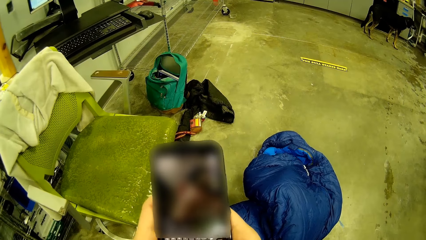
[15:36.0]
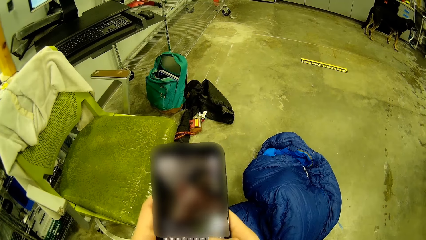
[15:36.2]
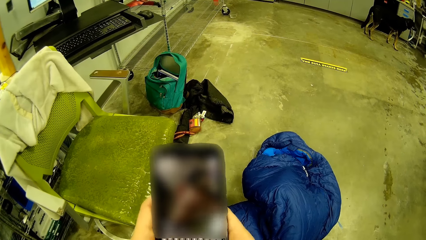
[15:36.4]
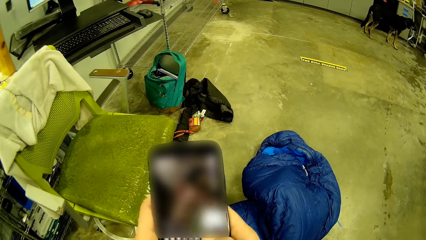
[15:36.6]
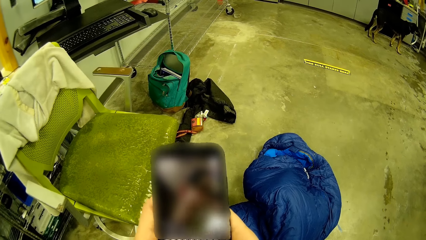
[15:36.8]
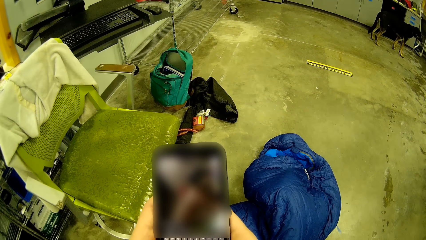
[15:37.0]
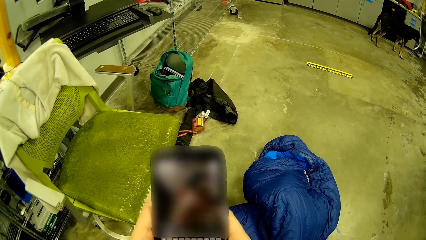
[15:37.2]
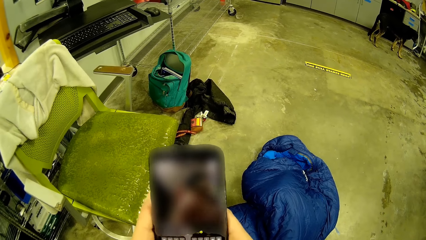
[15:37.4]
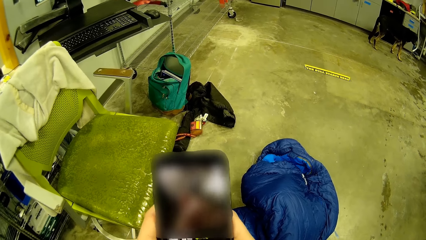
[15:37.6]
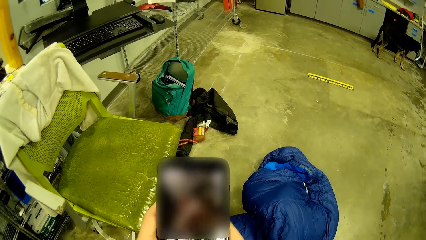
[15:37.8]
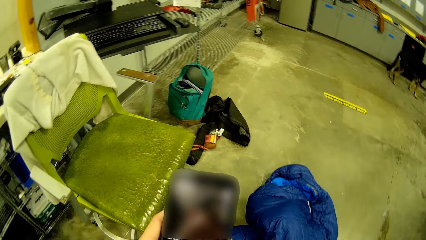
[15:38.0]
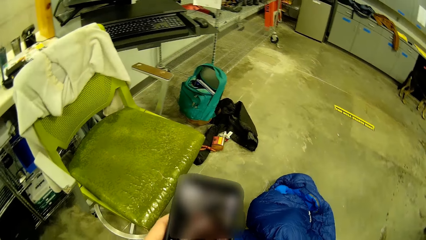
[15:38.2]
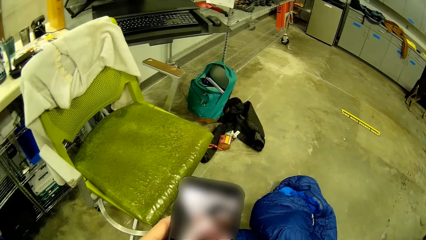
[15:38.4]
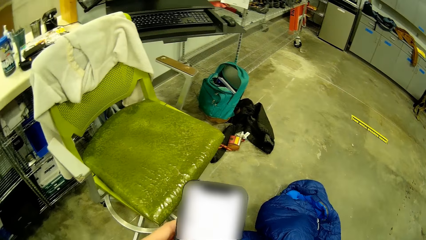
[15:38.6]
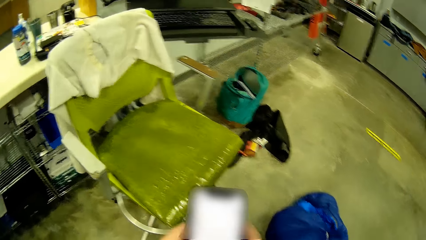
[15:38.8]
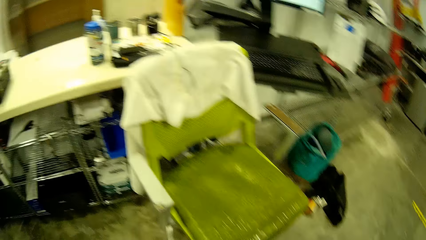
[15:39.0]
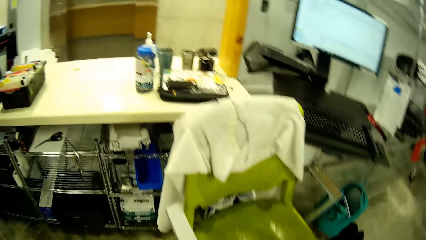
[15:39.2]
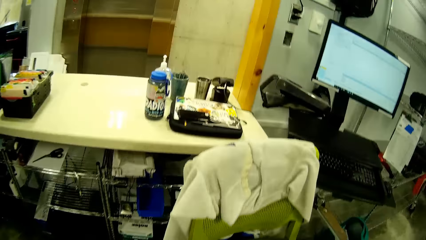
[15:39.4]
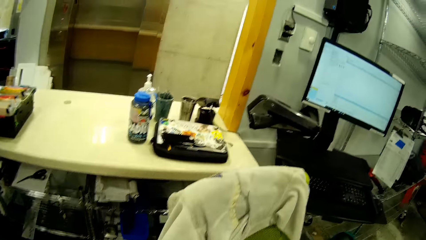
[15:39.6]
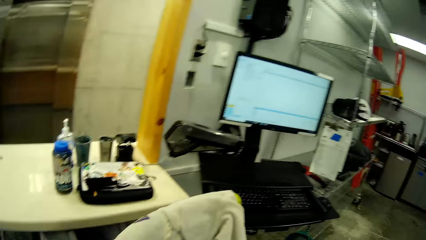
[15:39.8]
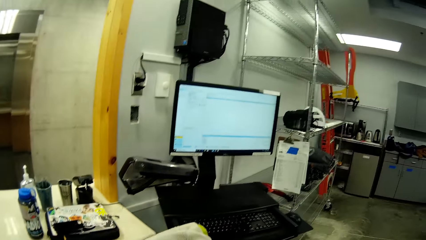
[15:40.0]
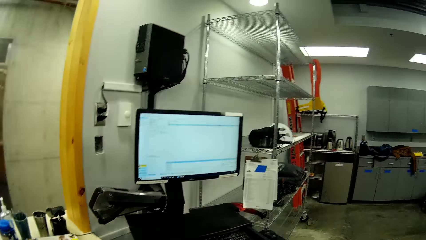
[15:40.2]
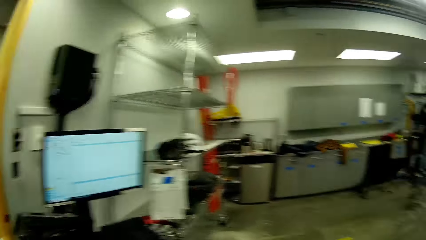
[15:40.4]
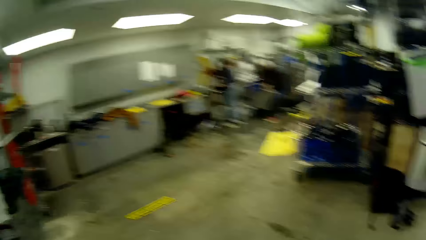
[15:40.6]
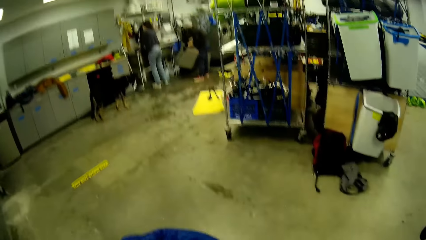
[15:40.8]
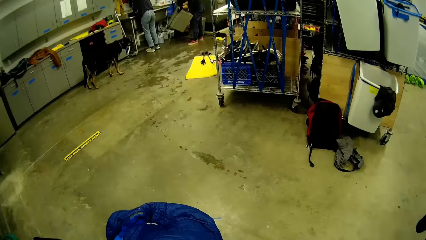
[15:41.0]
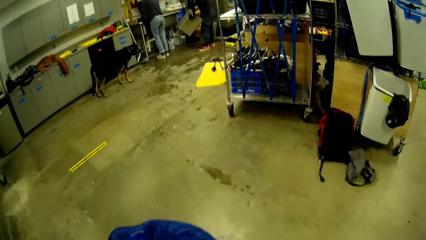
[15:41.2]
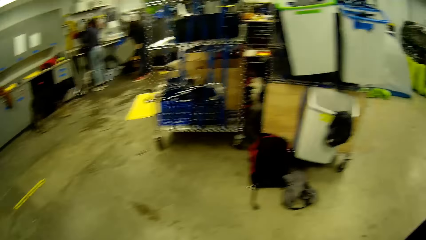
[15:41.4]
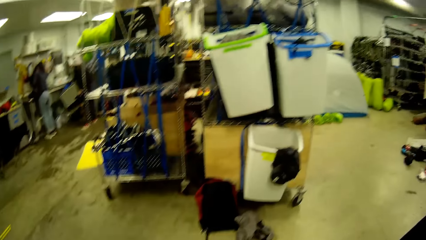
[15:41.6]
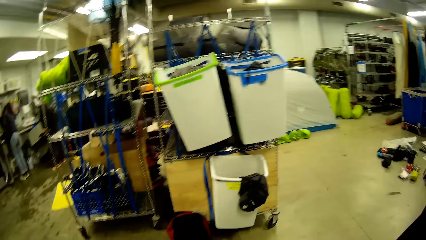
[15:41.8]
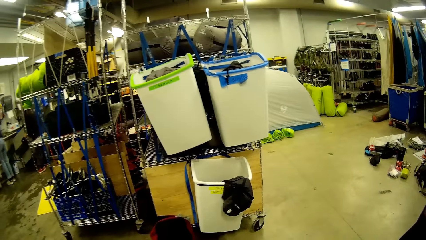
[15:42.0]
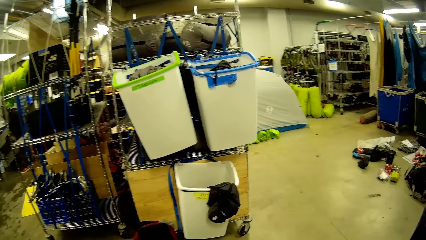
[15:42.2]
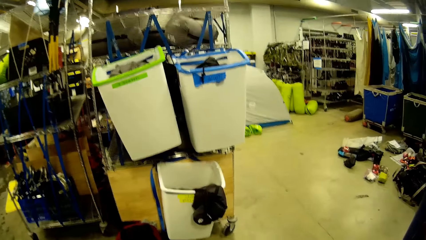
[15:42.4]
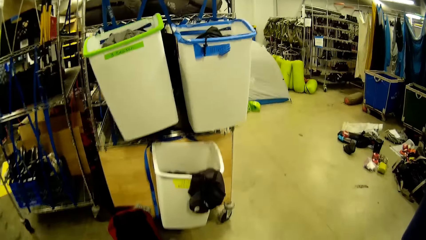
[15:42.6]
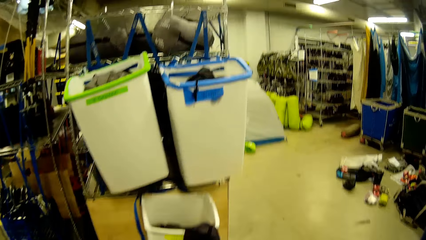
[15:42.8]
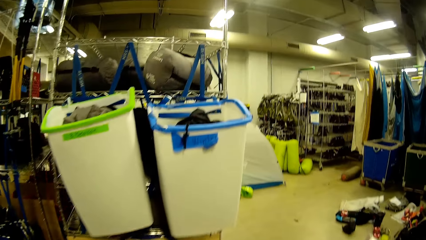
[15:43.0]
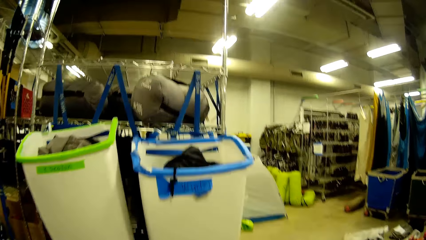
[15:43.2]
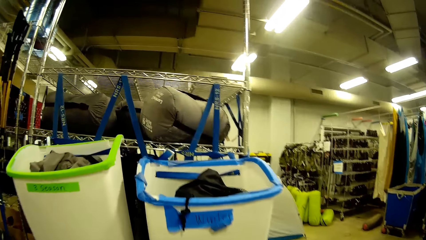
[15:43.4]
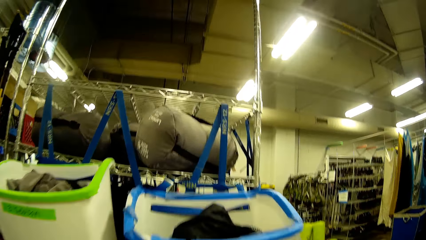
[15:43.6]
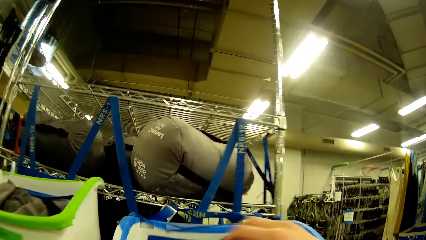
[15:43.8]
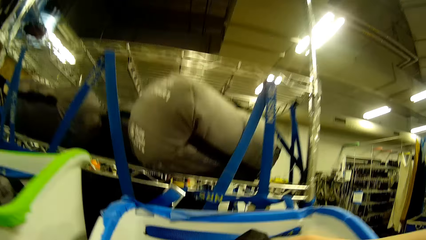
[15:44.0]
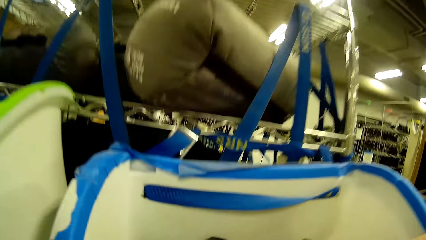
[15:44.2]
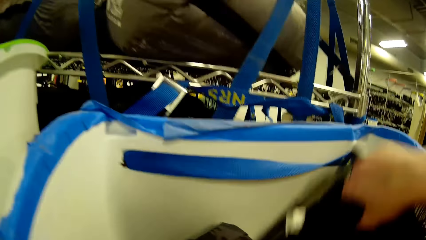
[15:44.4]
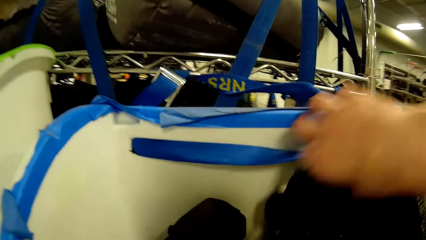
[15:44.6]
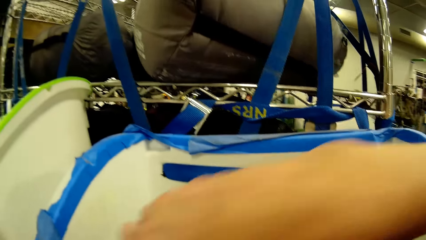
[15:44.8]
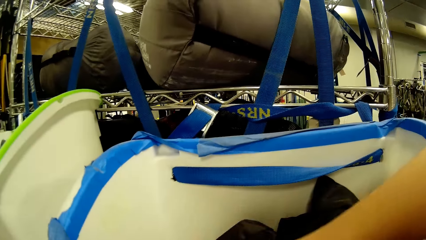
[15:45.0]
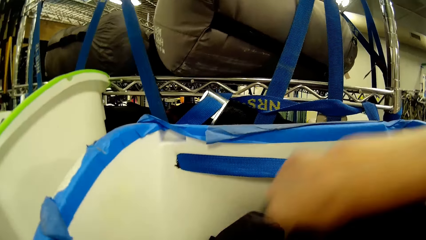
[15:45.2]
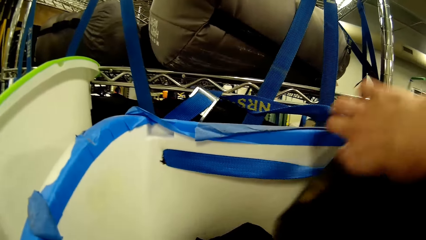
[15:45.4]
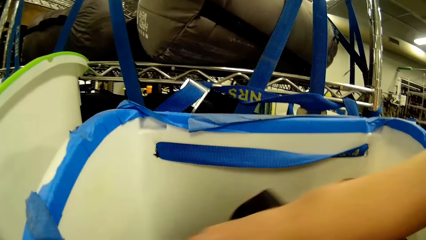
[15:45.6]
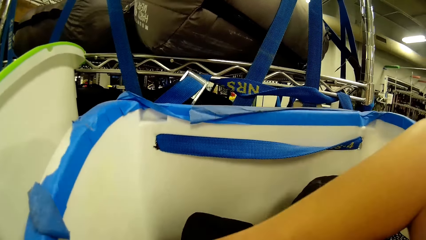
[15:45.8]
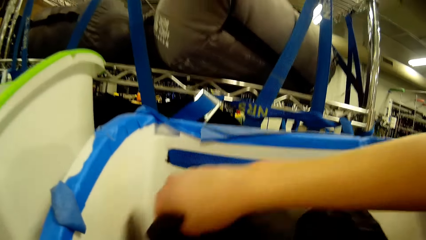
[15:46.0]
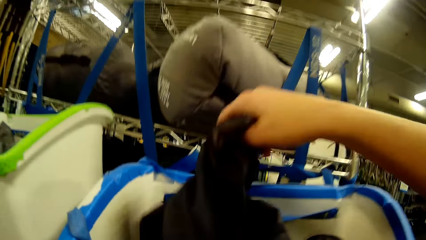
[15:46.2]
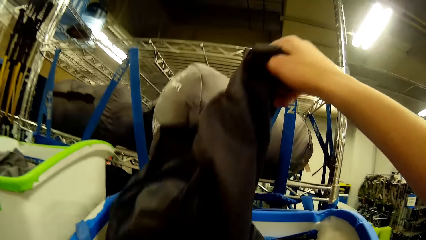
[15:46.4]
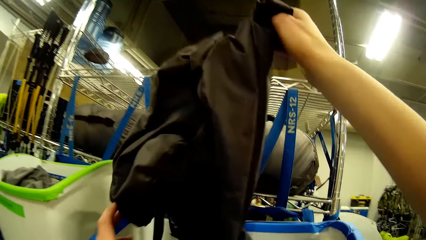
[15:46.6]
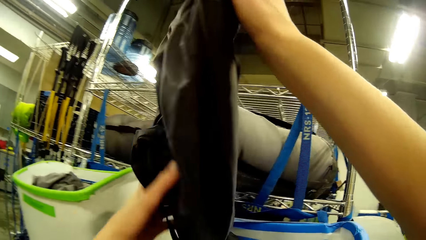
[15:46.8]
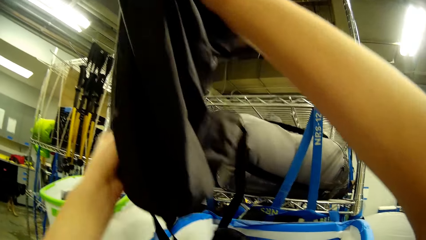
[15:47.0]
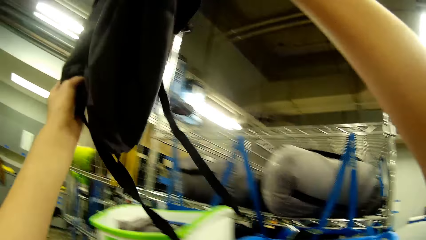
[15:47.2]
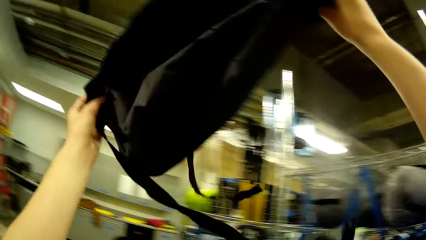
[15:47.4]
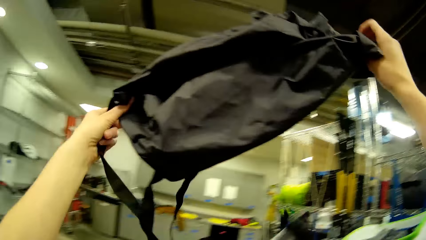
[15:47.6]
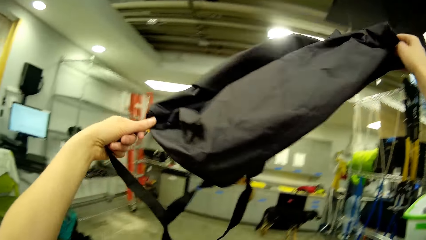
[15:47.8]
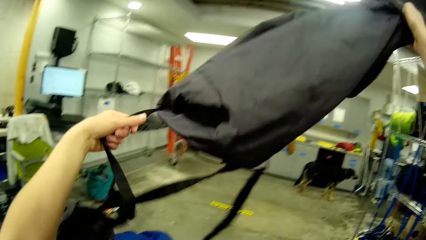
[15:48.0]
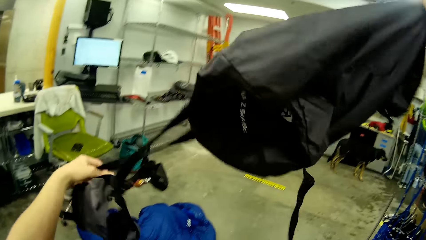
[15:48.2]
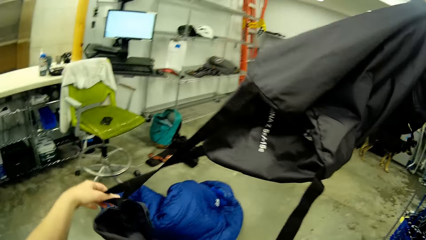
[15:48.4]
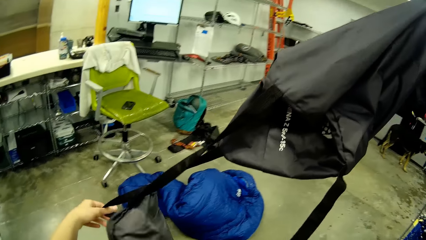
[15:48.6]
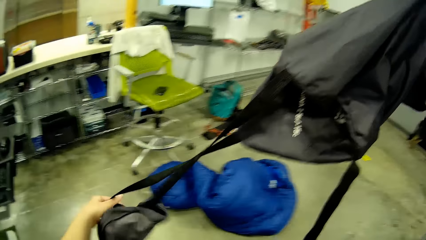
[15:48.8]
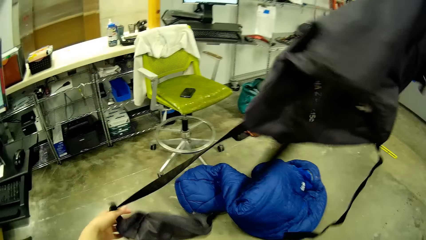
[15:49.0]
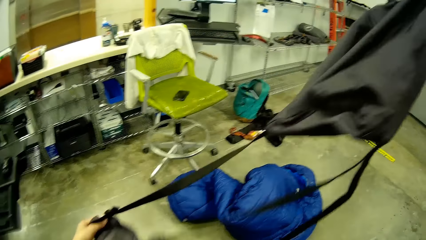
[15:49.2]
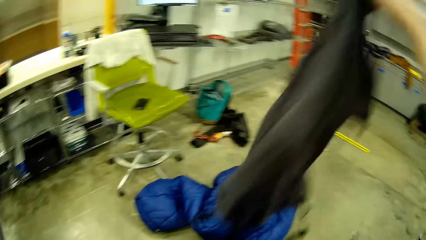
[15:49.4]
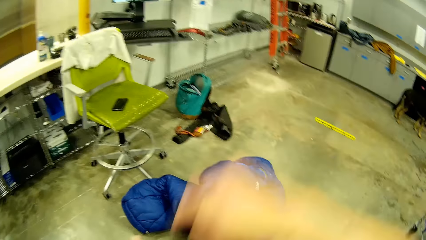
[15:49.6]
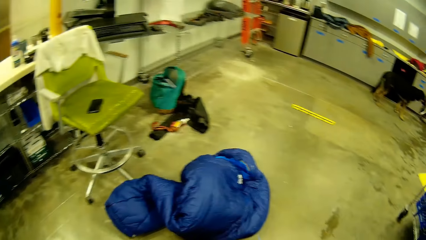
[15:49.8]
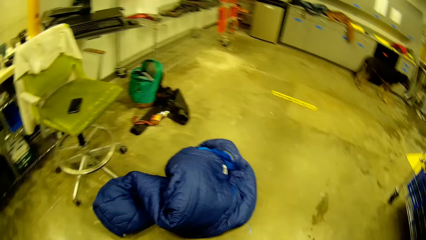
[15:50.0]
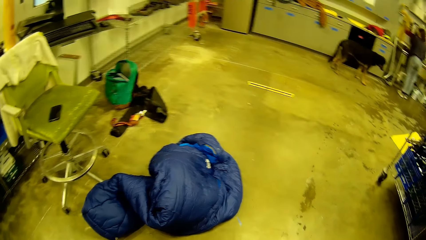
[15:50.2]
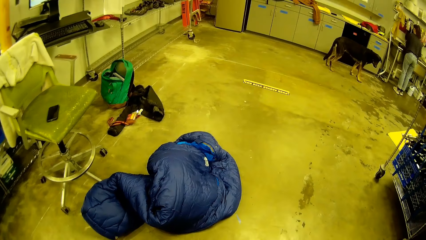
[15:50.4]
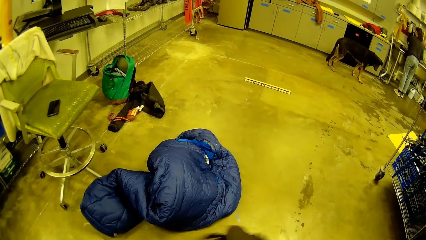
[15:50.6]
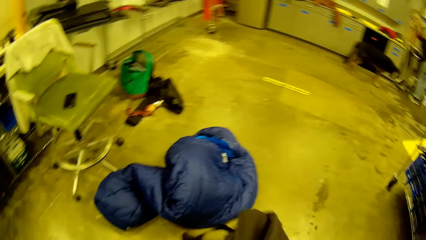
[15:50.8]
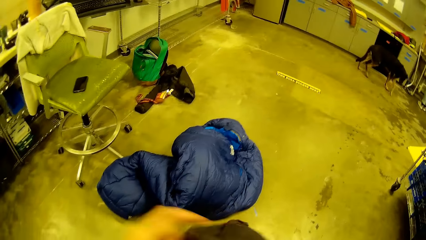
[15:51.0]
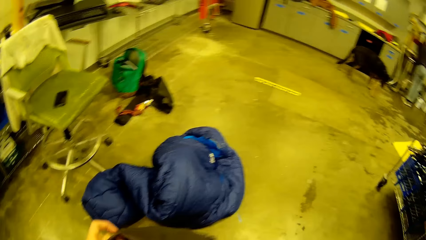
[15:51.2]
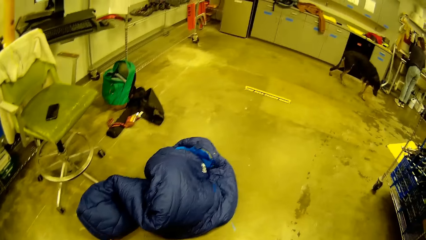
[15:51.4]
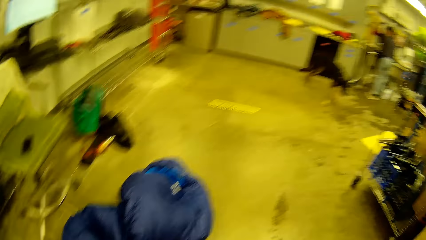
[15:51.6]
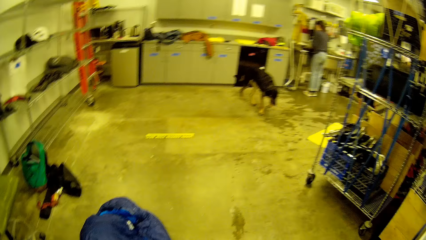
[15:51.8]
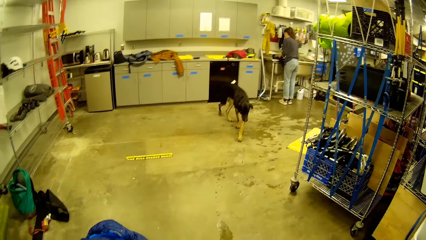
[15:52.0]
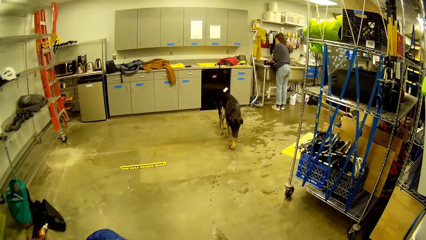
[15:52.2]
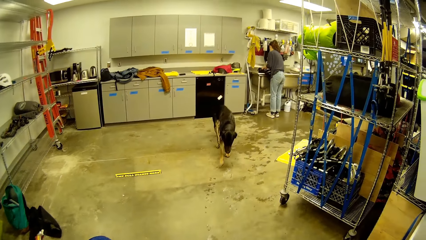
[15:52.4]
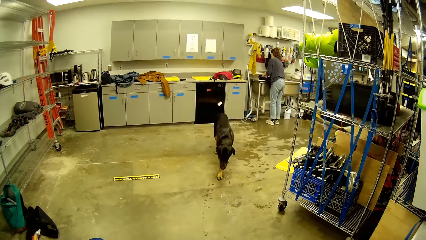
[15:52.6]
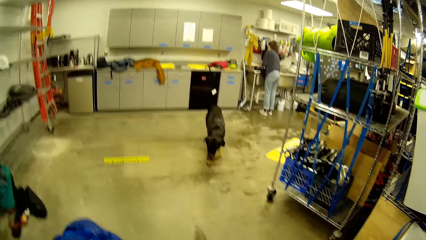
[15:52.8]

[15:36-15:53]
The camera wearer walks around. A person bends on the other side. The camera wearer walks away from the counter towards the racks. She searches for a bag from a laundry basket on a rack with her right hand. She picks up the bag from the laundry basket. She lowers the bag.
